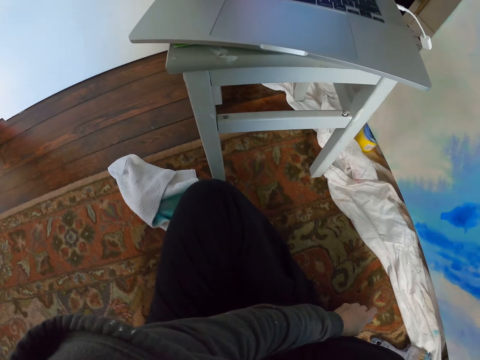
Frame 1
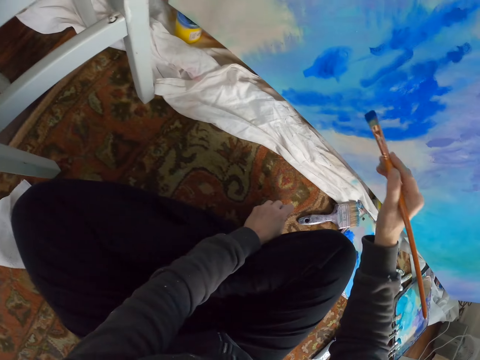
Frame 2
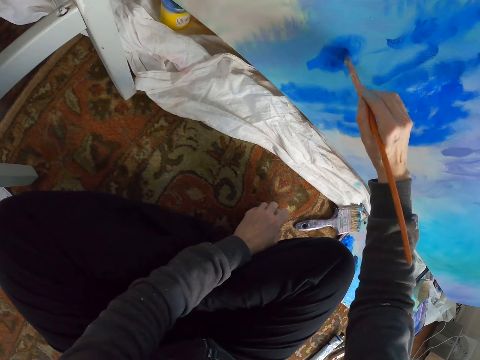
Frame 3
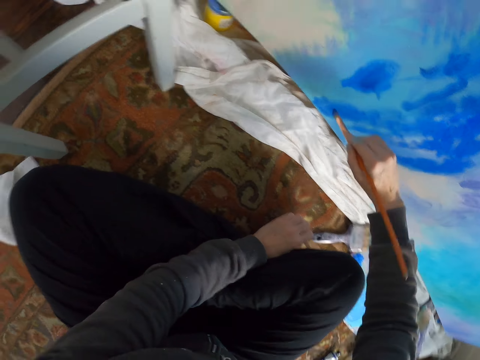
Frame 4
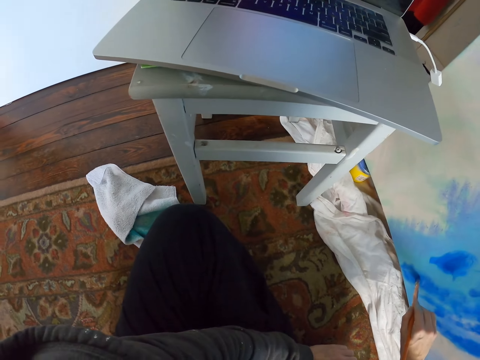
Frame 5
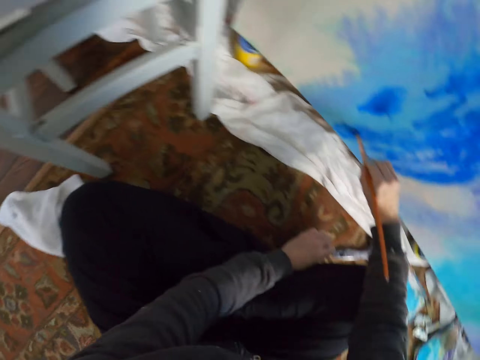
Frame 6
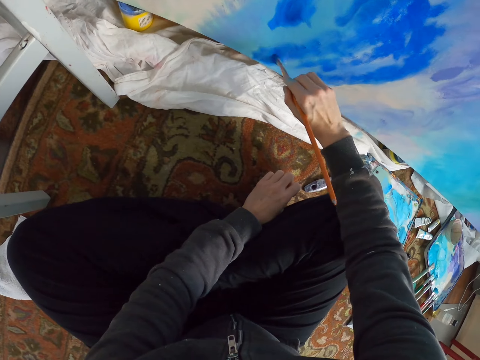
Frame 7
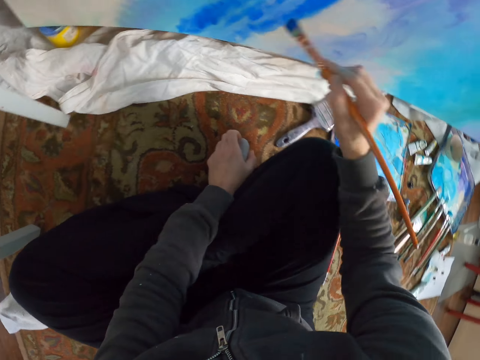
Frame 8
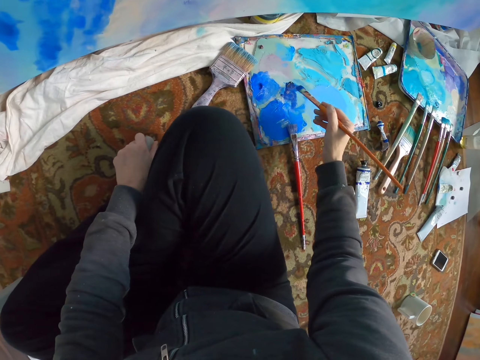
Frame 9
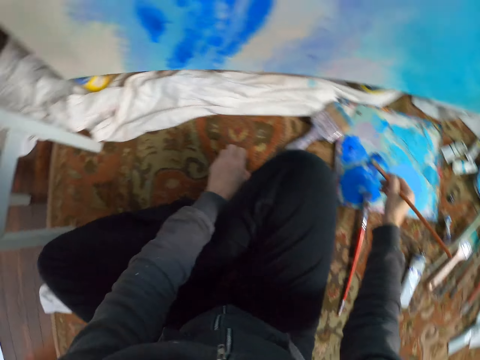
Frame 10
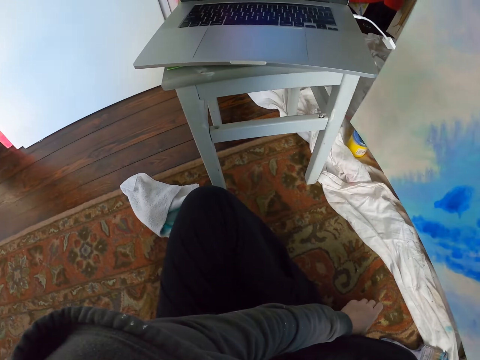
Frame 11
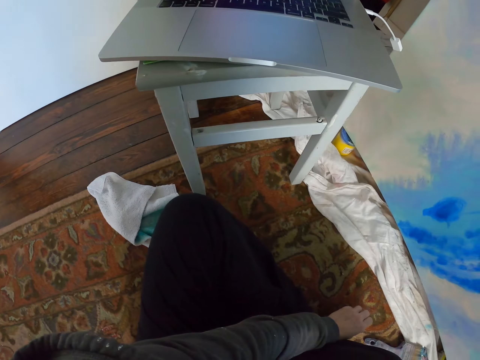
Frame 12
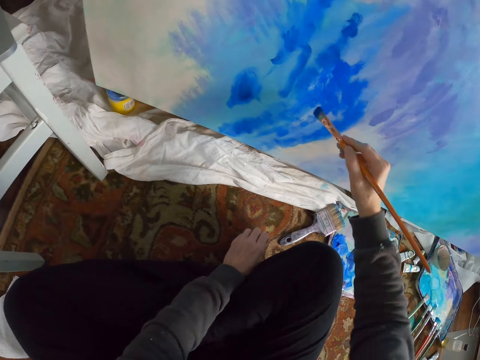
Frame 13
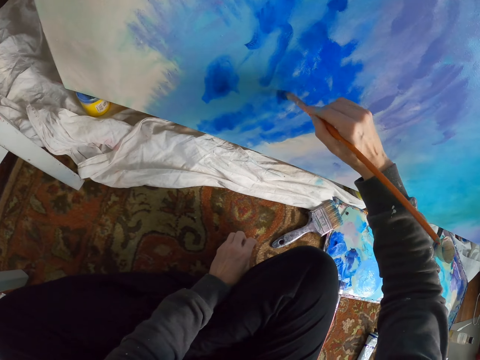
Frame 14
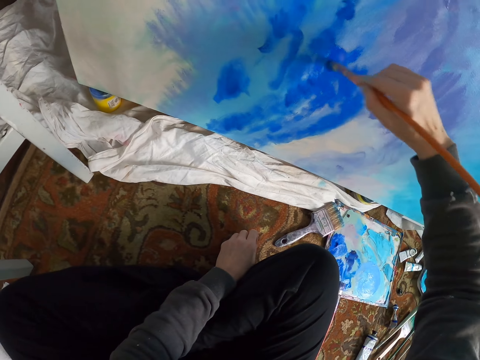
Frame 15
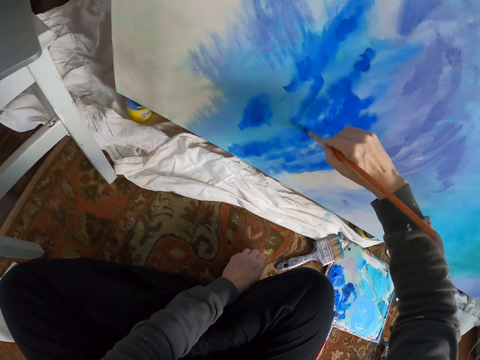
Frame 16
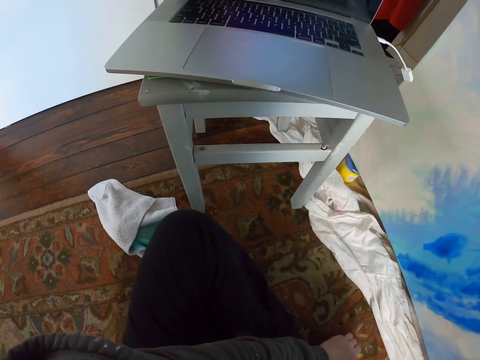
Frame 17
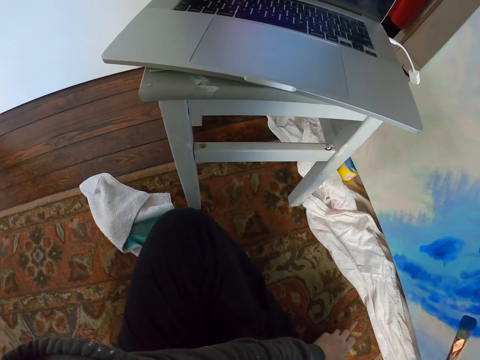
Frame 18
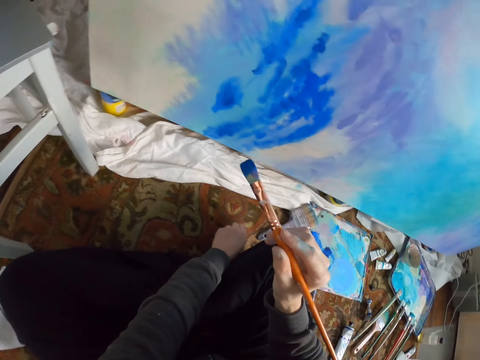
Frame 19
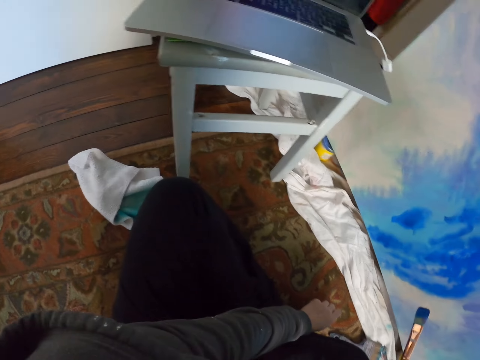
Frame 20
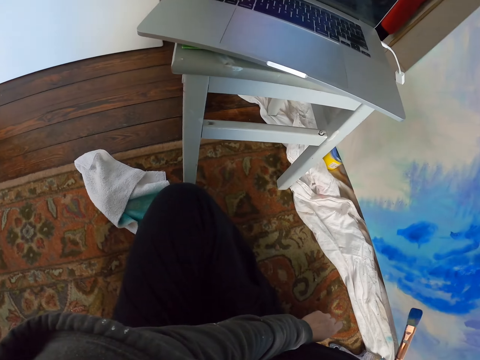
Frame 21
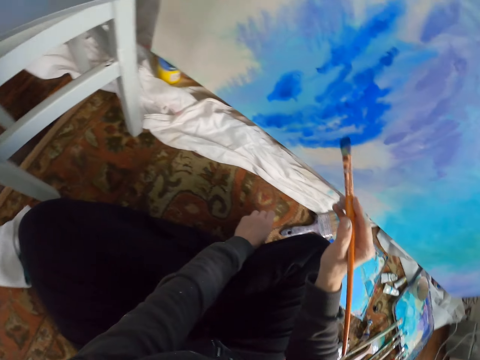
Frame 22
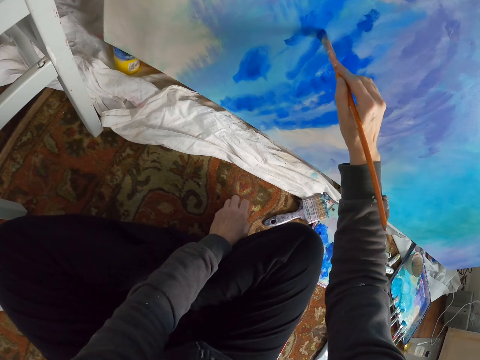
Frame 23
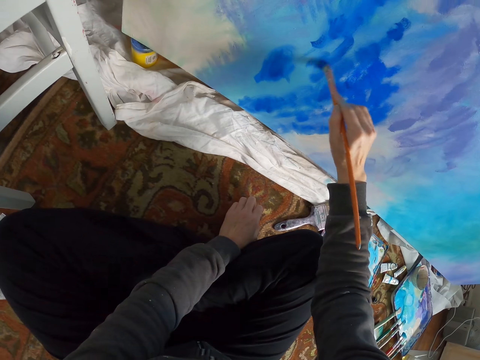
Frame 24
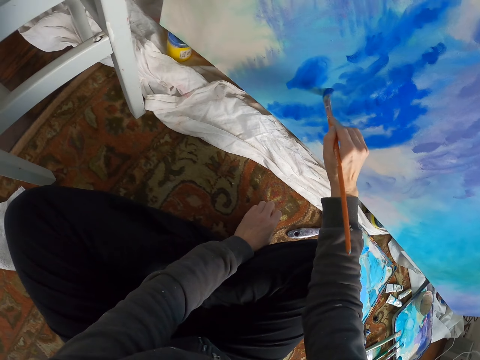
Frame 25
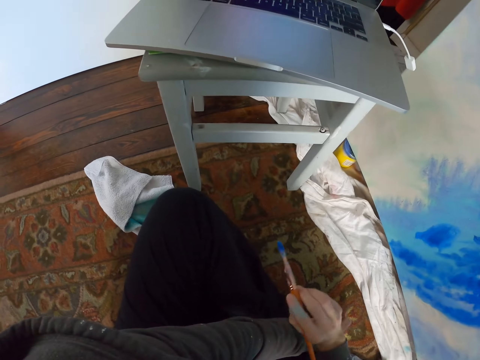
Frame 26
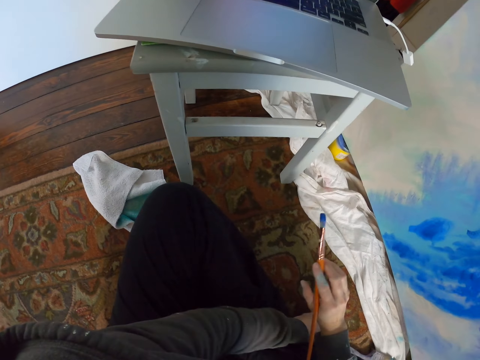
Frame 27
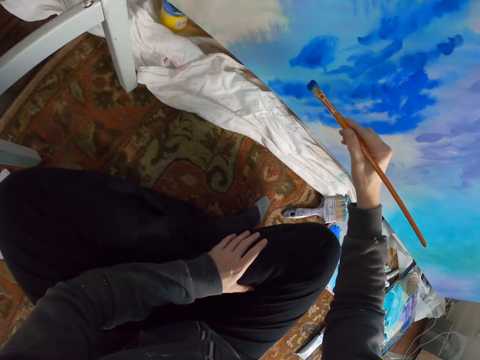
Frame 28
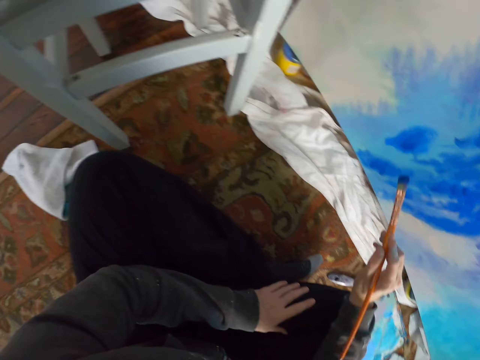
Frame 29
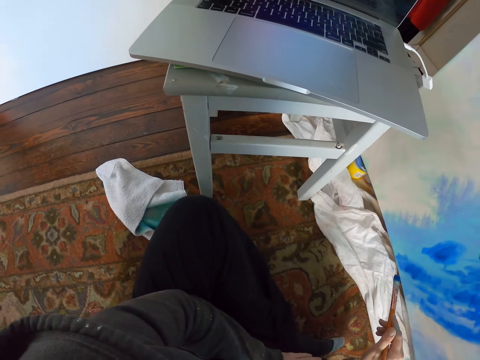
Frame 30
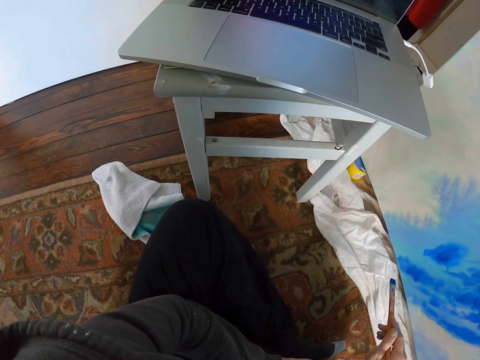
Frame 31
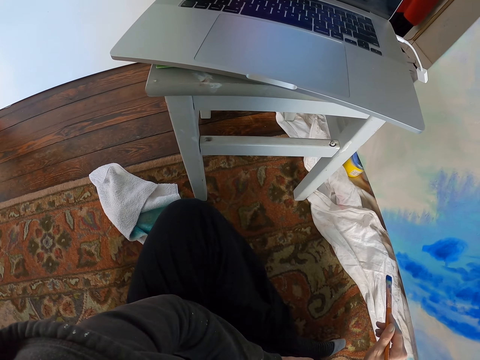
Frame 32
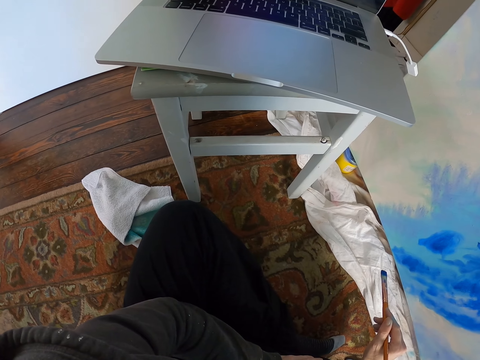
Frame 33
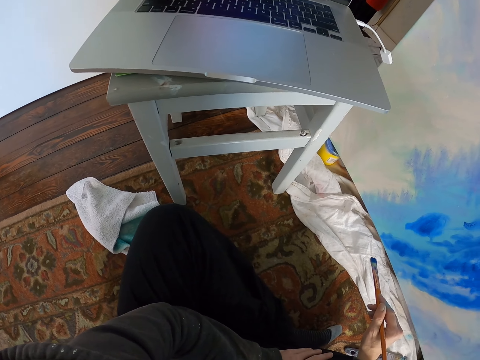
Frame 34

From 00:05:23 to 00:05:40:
The camera wearer rubs the brush in the color. They paint the wall. They look around. They paint the wall. They look on the laptop painting. They dip the paintbrush into the paint. They rub the brush in the color. They look around. They paint the wall. They look around. They paint the wall. They look around.

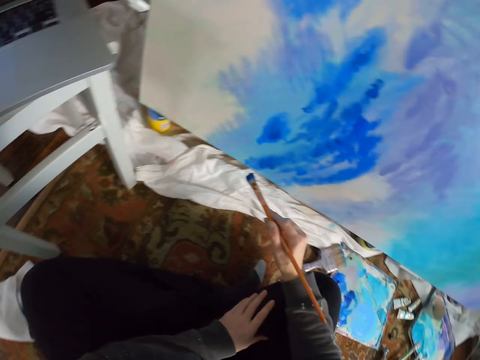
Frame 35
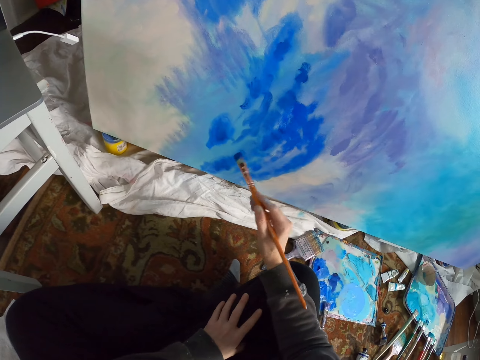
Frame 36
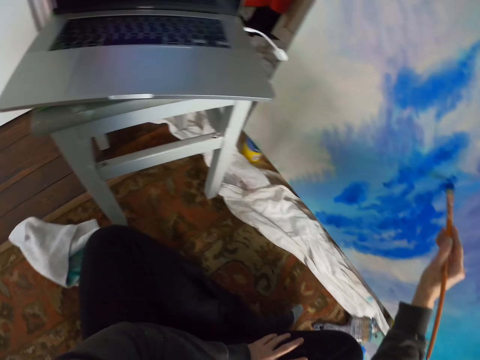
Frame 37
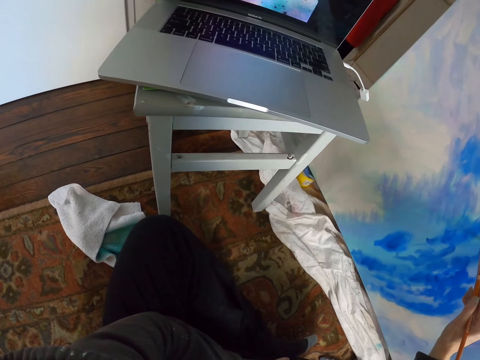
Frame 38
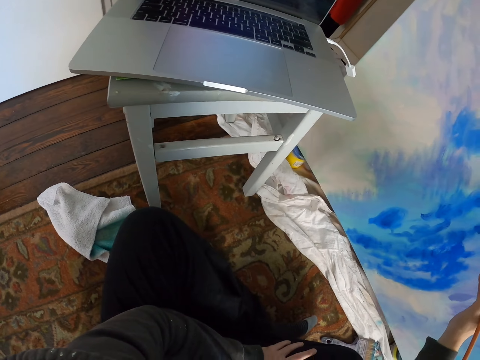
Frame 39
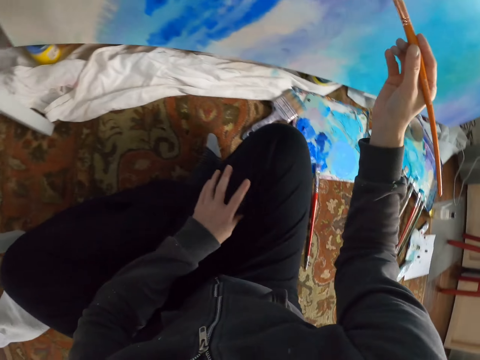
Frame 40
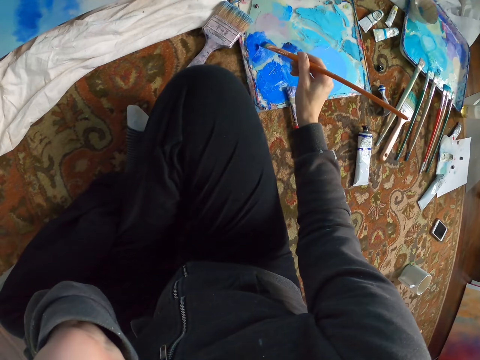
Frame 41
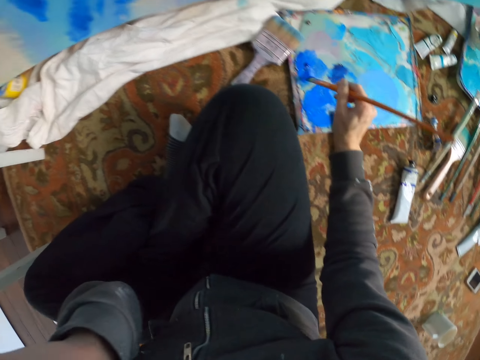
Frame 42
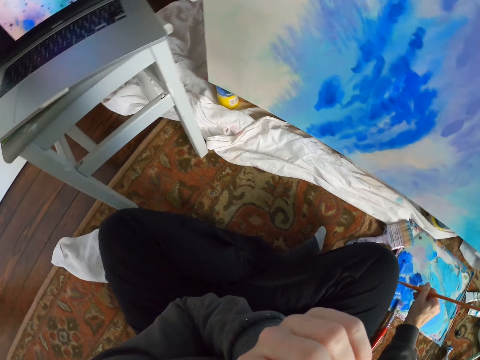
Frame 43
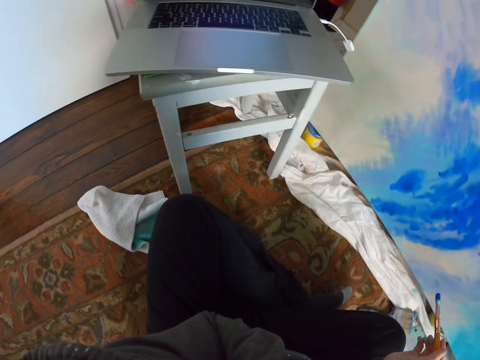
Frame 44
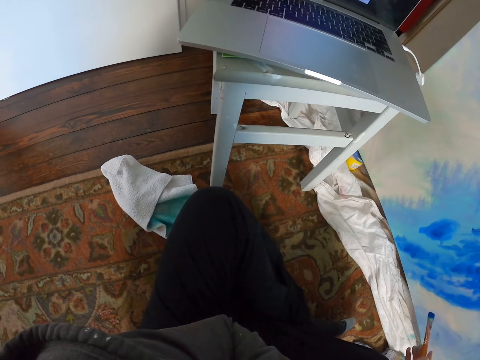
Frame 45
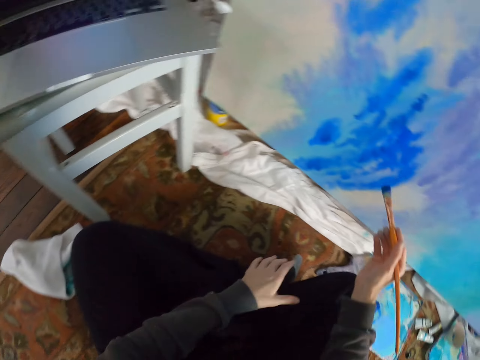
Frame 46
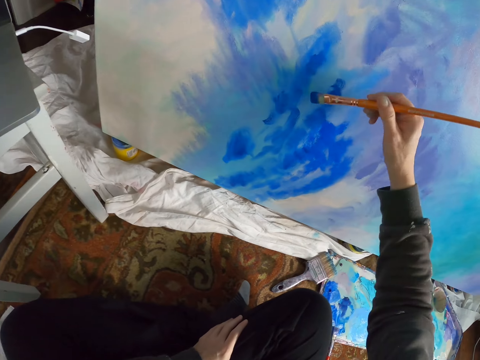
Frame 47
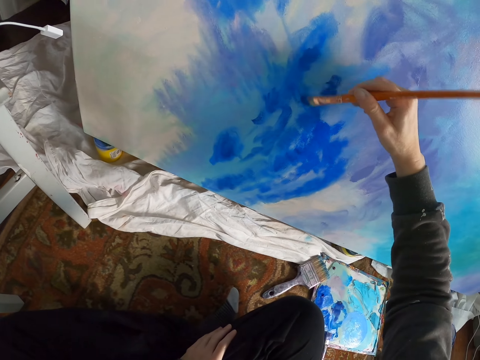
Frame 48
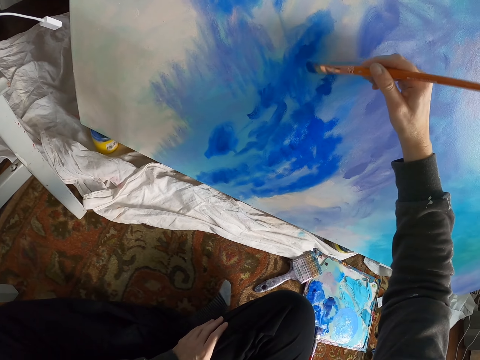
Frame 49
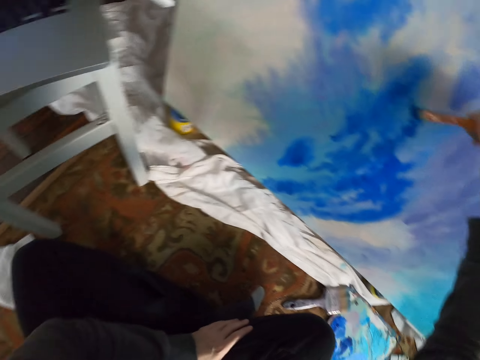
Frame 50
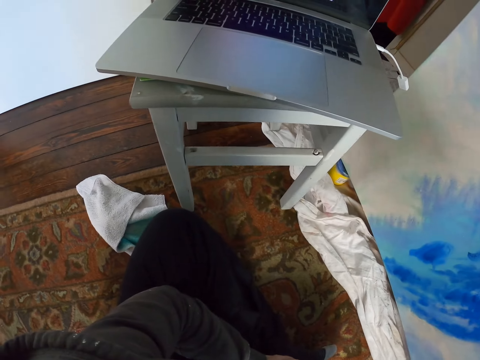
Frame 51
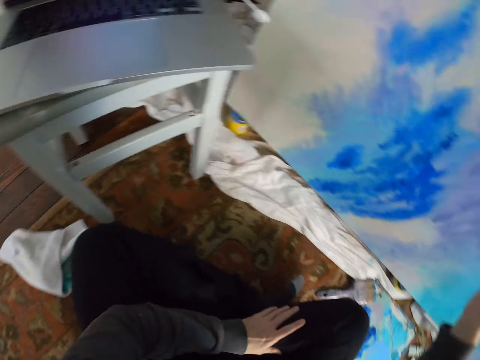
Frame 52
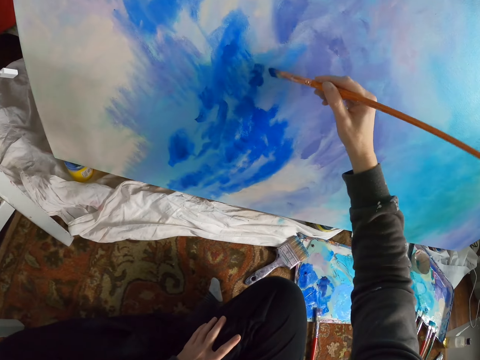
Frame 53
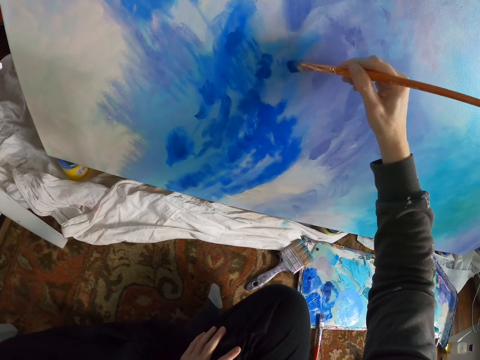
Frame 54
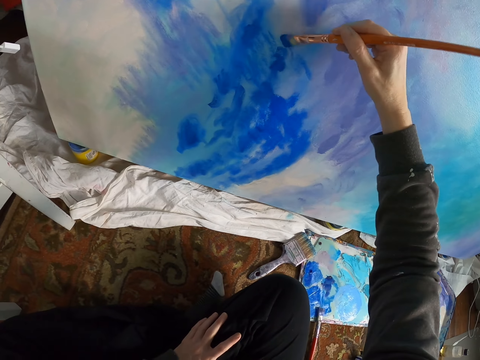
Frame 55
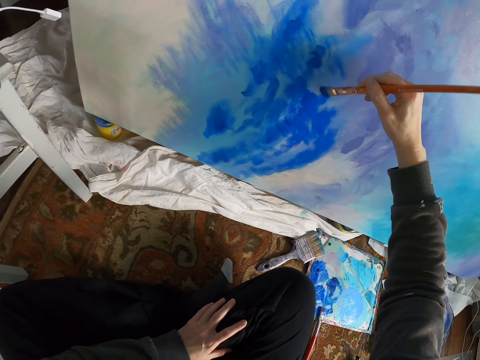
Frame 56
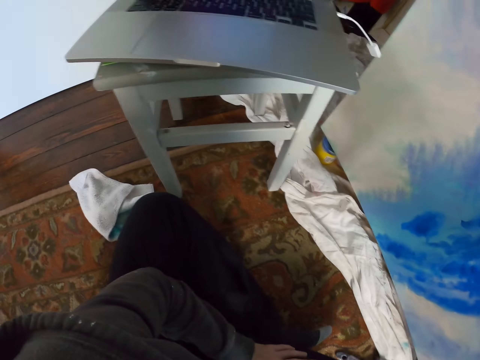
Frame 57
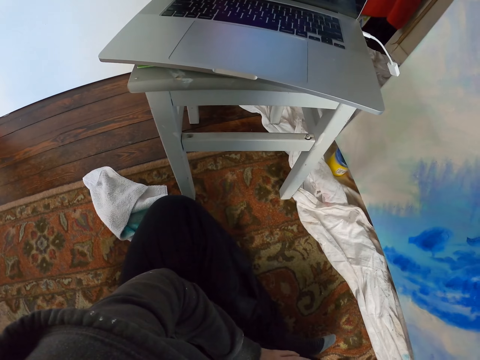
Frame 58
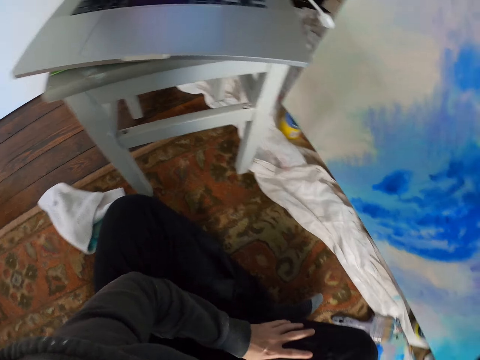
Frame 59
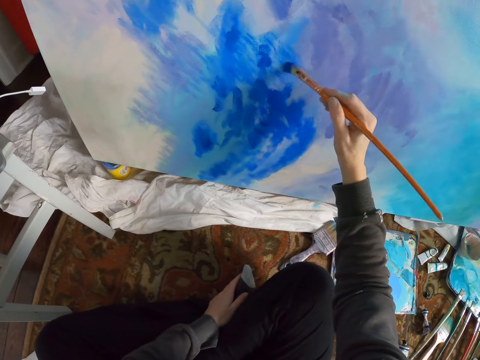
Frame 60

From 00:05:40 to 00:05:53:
The camera wearer looks on the laptop painting. They paint on the paper board. They adjust the camera. They rub the brush in the color. They paint the wall. They look around.
